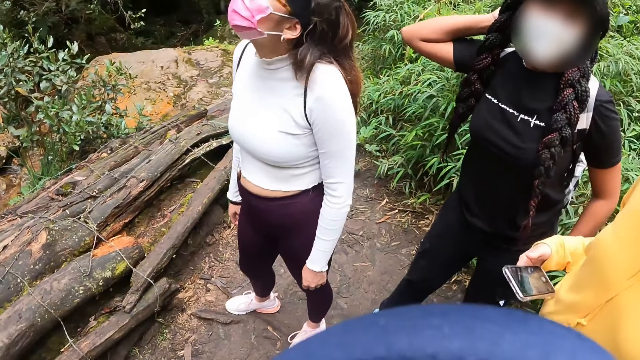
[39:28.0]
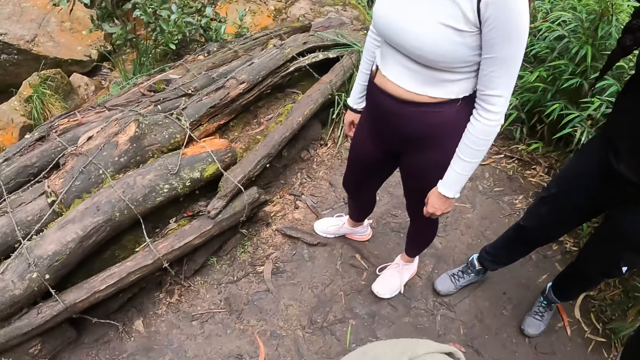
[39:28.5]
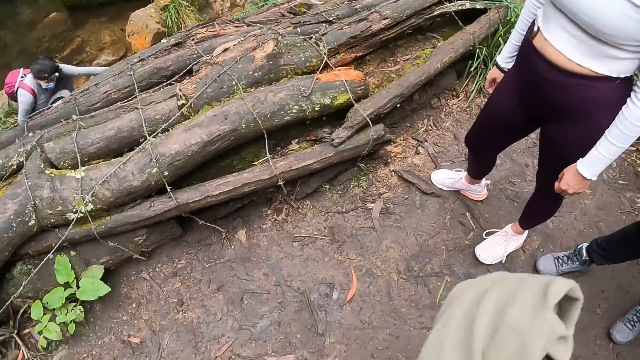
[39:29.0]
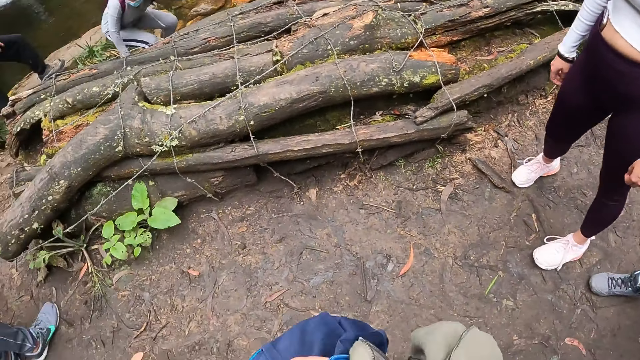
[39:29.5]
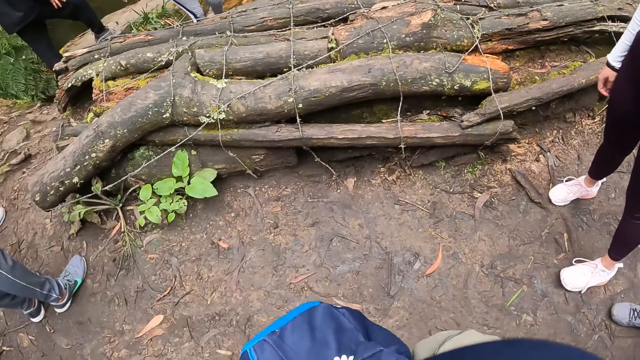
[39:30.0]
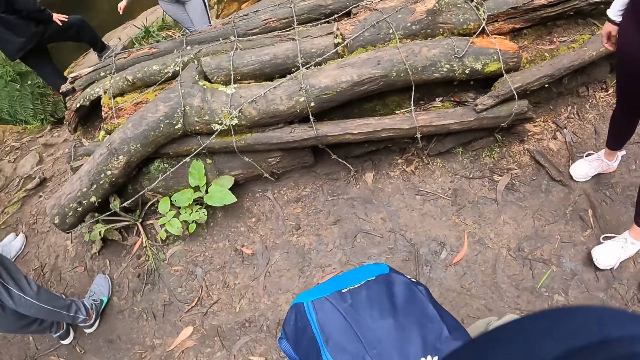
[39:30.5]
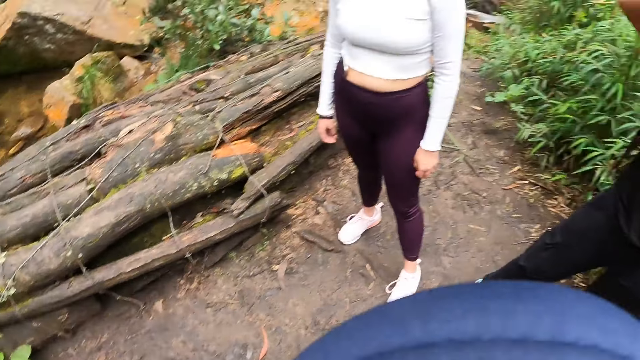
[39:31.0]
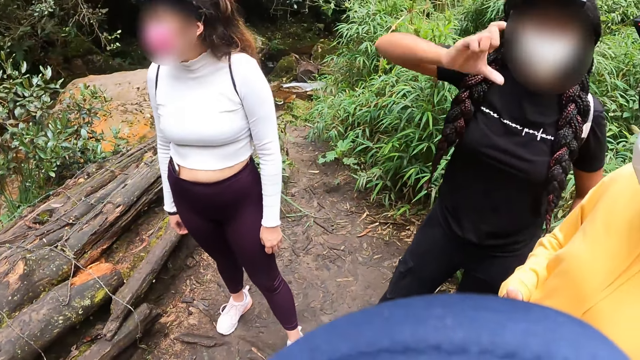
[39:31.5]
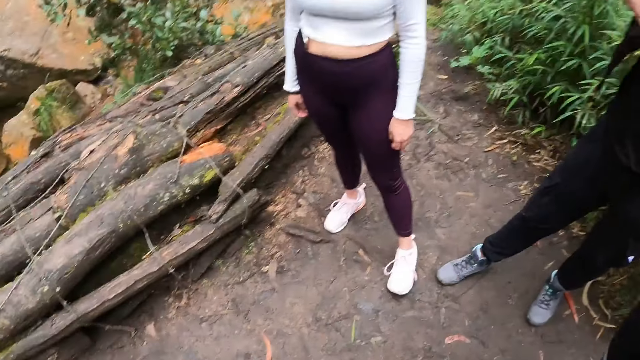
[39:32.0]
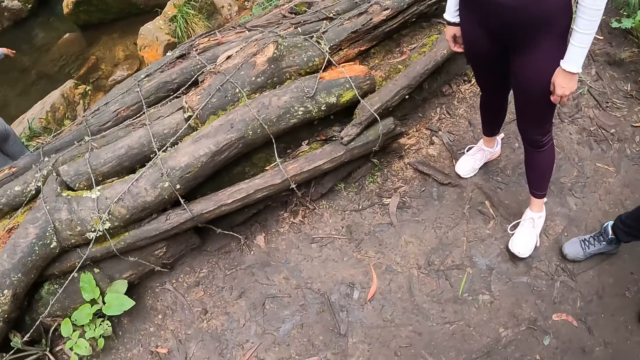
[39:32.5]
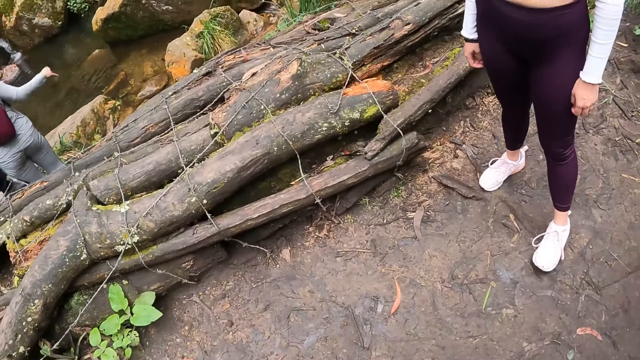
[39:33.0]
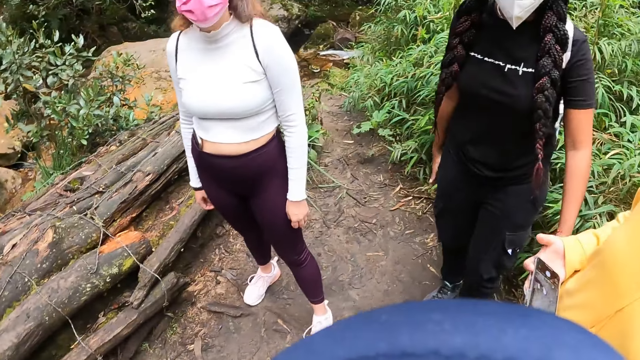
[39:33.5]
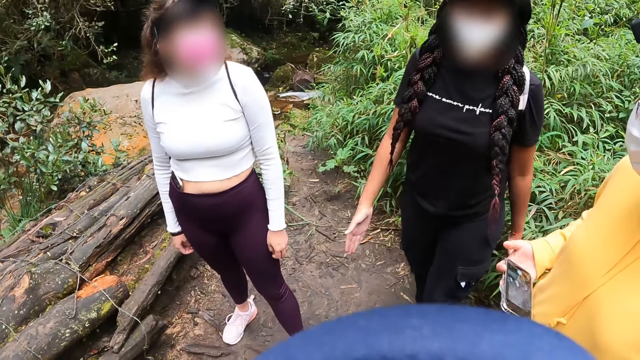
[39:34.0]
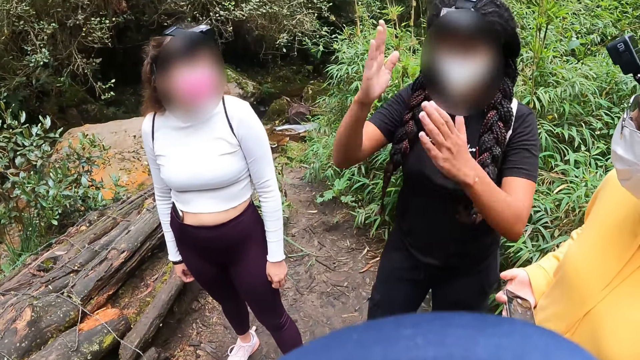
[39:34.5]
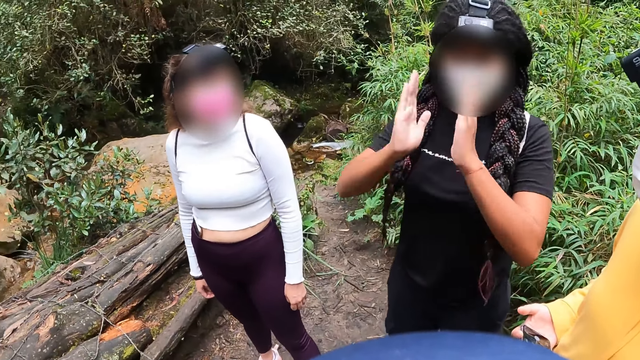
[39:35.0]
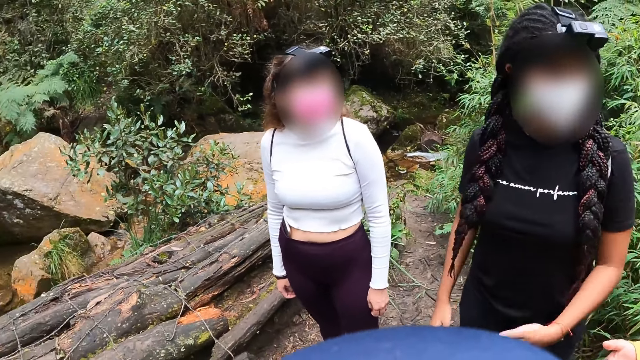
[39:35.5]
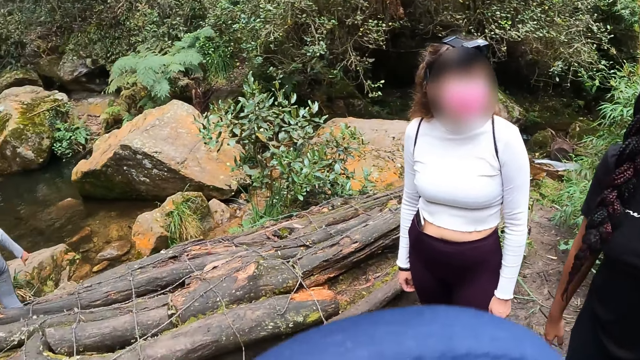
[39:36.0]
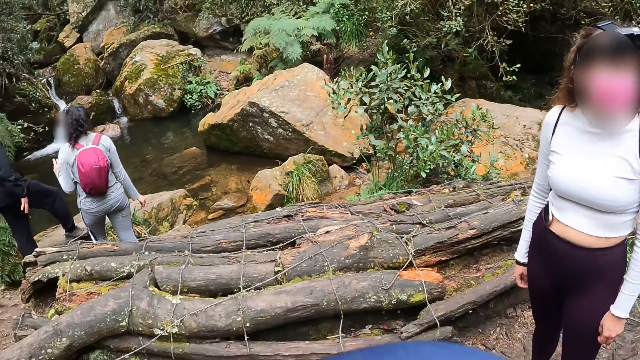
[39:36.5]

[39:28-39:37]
The camera wearer clutches the cloth with her right hand. A fourth woman stands to her feet. The first woman gesticulates with her right hand and interacts with the third woman. The fourth woman flaps her right hand. The first woman interacts with the second woman, the third woman and the camera wearer. The first woman gesticulates with both hands.

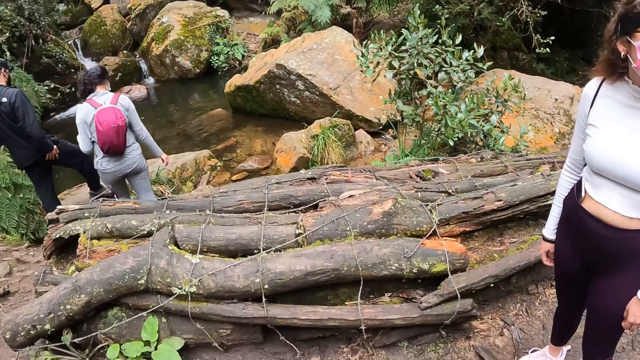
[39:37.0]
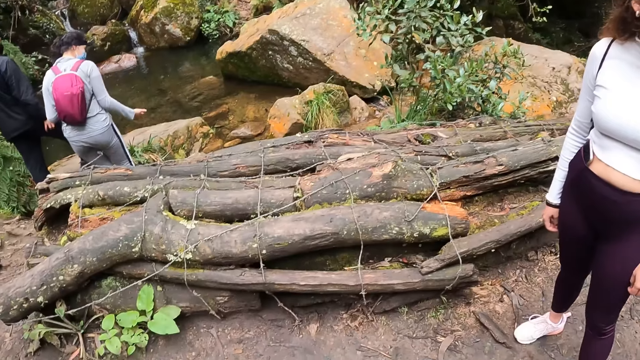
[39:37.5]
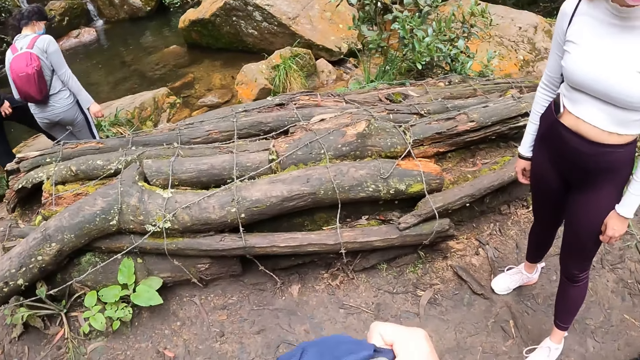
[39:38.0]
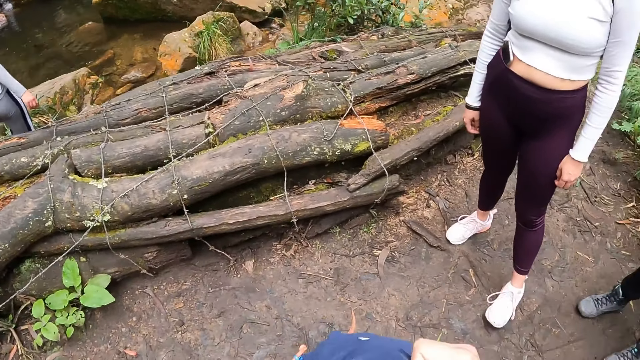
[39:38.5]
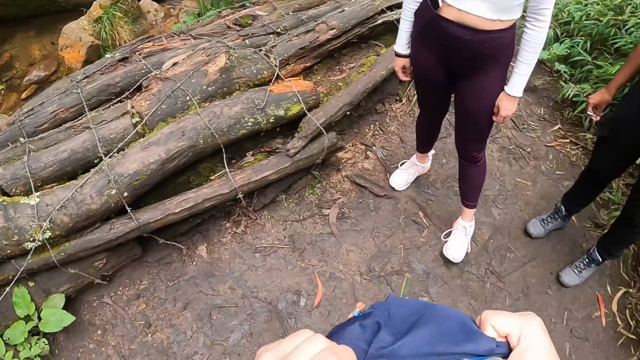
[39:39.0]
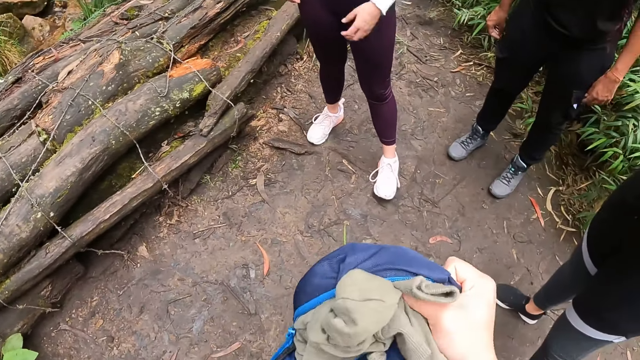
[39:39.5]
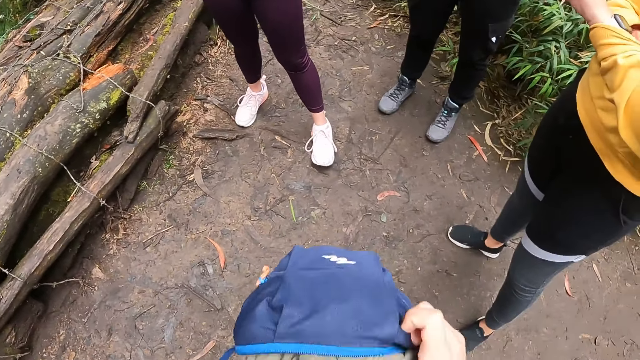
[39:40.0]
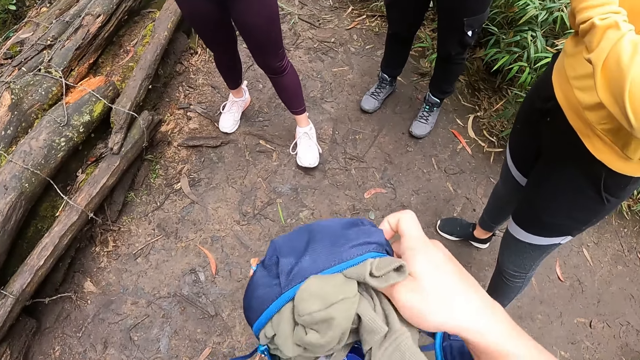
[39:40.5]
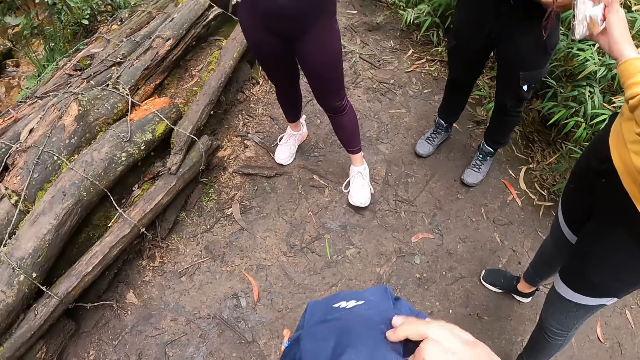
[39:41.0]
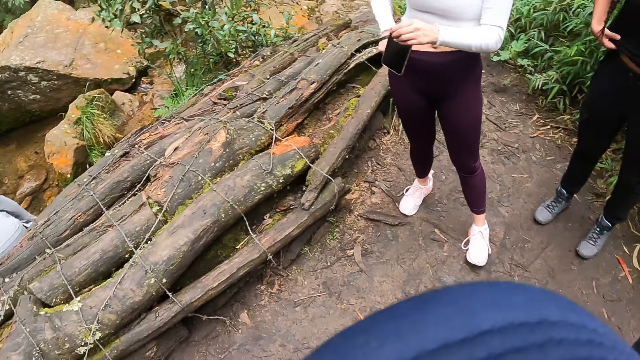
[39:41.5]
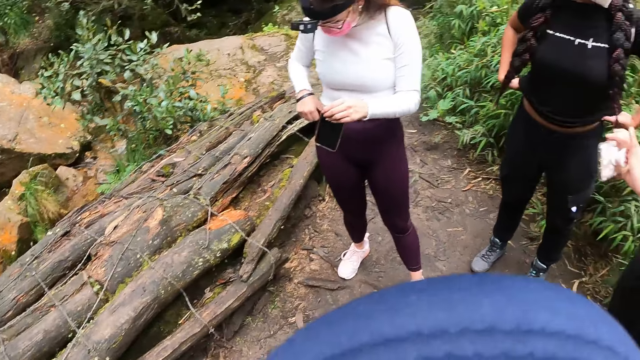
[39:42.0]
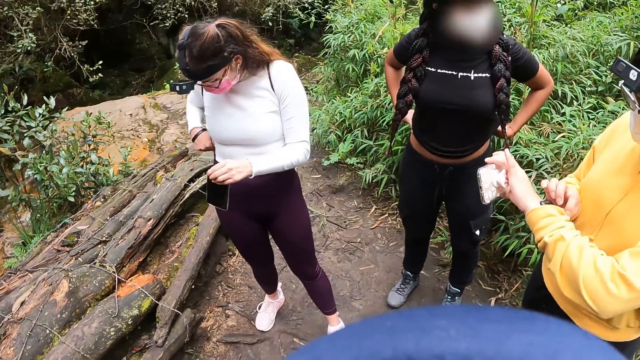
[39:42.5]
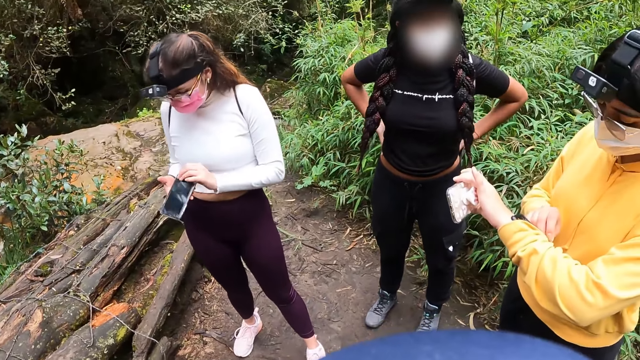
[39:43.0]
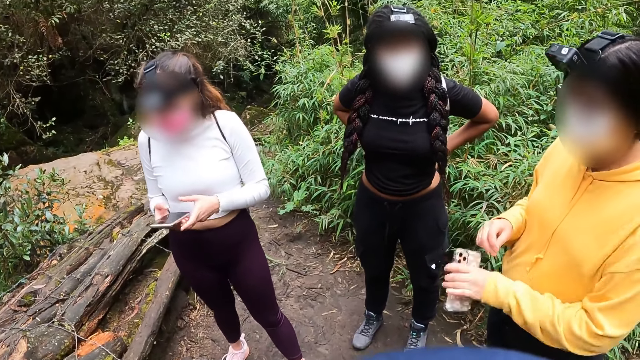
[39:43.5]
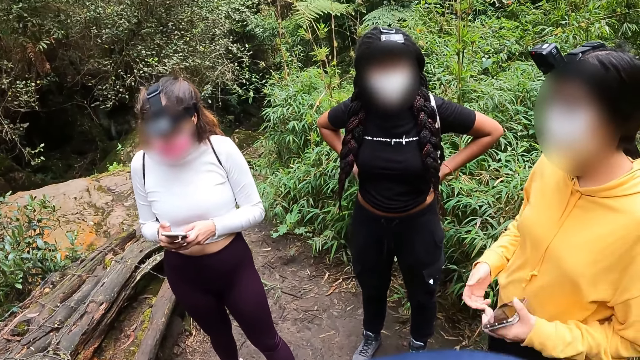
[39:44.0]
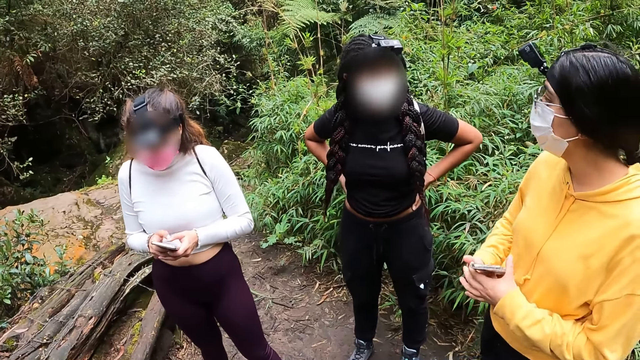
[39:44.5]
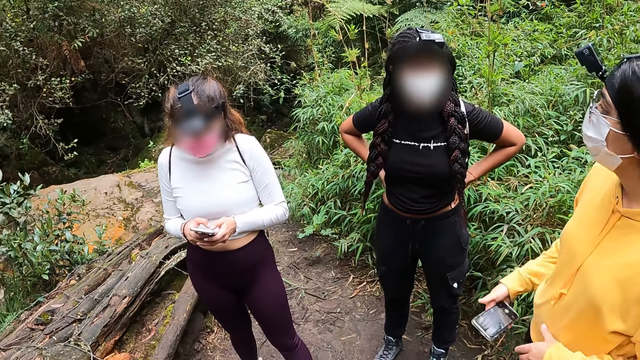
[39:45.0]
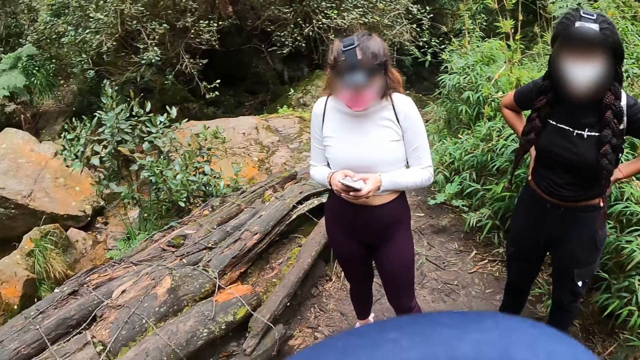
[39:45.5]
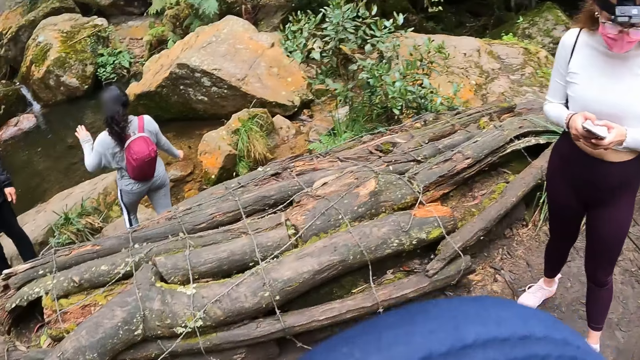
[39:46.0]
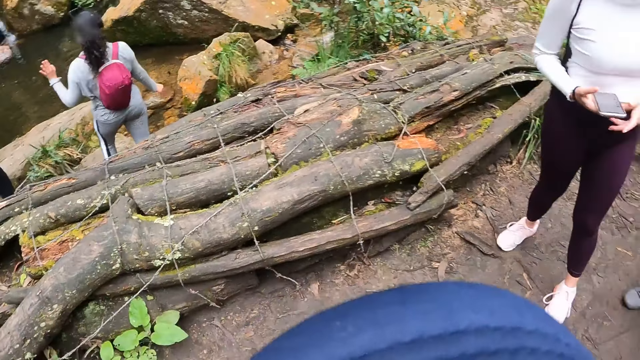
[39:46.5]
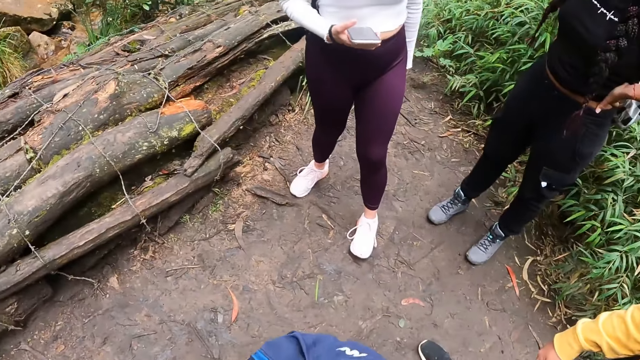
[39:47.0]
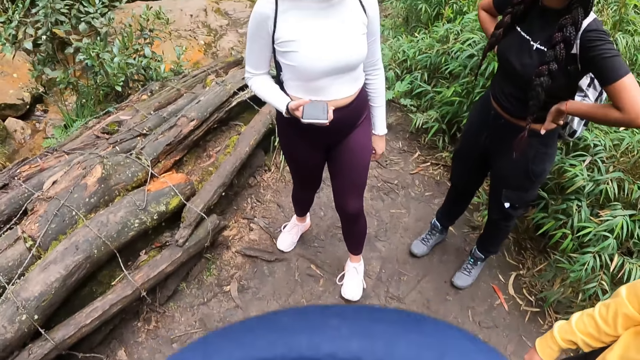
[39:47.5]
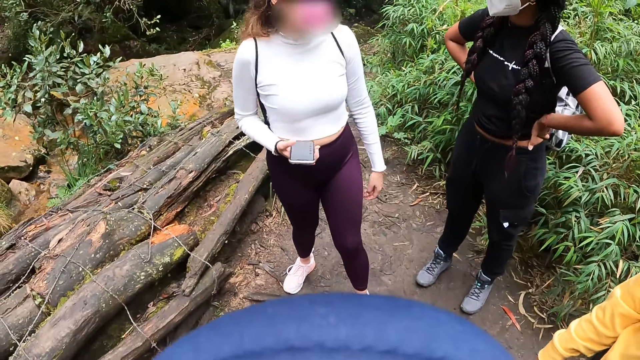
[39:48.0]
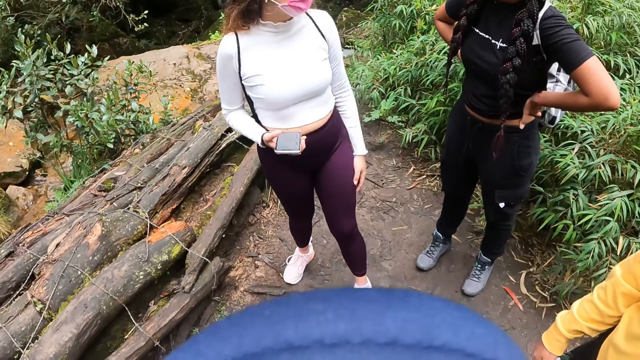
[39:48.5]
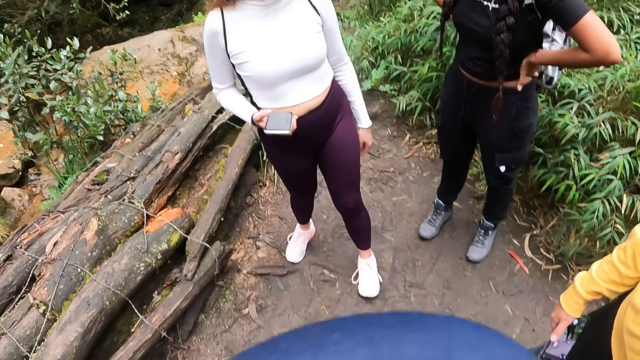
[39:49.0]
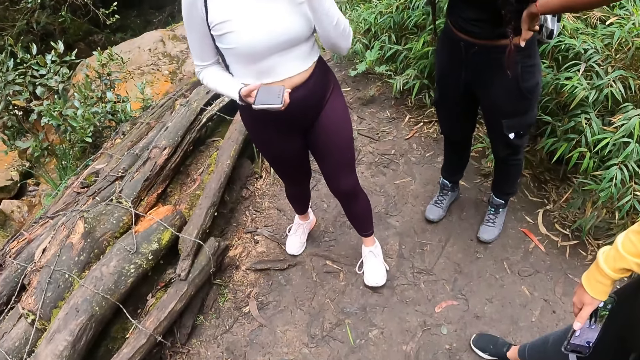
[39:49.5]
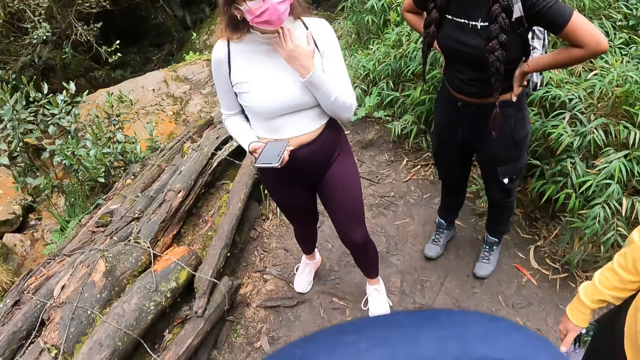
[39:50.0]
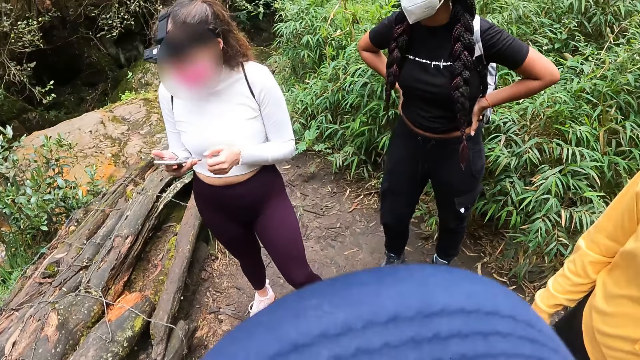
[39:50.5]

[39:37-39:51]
The camera wearer fits the cloth in the backpack with both hands. The third woman shifts up the sleeve on her left hand with her right hand and looks at a watch on her left hand. The first woman adjusts her cloth with both hands. The second woman holds a phone with her left hand and adjusts her cloth with her right hand. The first woman adjusts her cloth with both hands and interacts with the third woman. The second woman holds the phone with both hands. The first woman holds her waist with both hands. The third woman passes the phone from her hand to her right hand. The fourth woman raises her left hand. The camera wearer looks around. The second woman holds the phone with her right hand, interacts with the first woman, slaps her left hand on her left thigh and gesticulates with her left hand.
